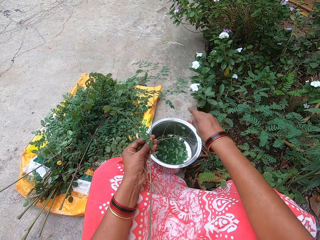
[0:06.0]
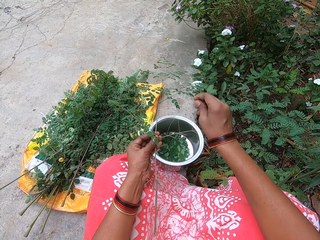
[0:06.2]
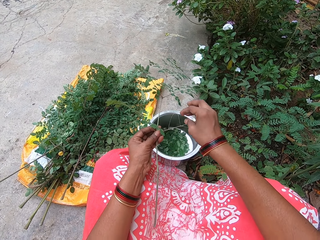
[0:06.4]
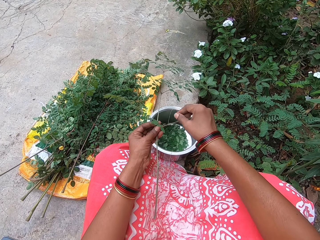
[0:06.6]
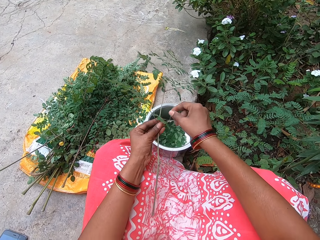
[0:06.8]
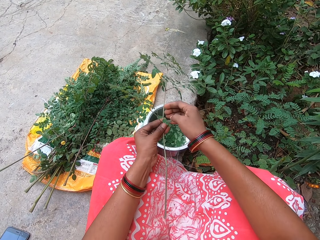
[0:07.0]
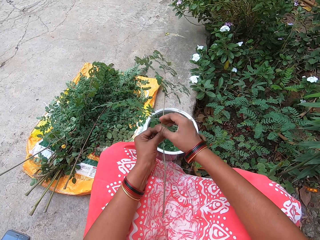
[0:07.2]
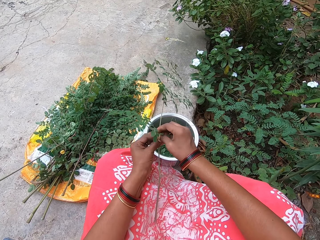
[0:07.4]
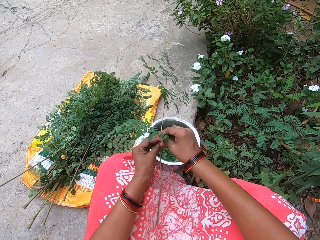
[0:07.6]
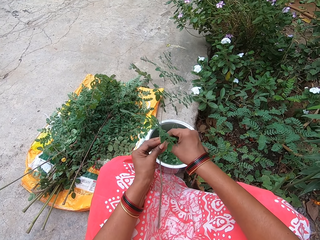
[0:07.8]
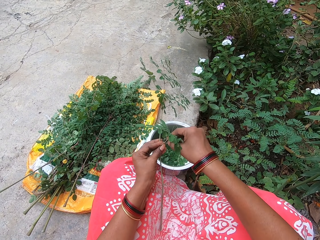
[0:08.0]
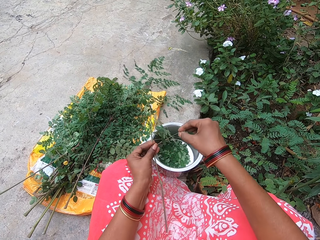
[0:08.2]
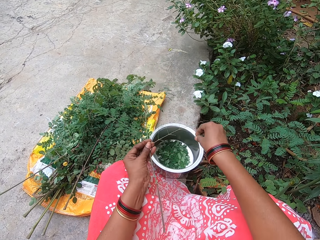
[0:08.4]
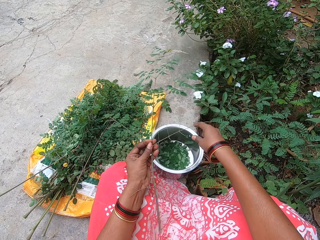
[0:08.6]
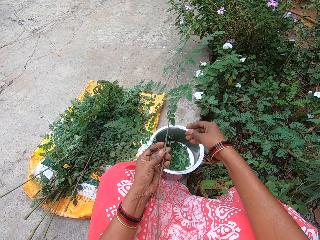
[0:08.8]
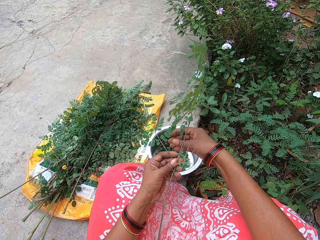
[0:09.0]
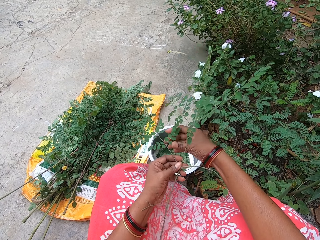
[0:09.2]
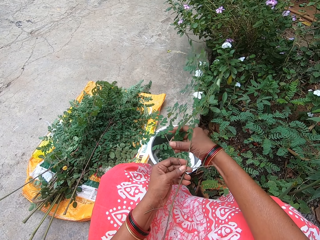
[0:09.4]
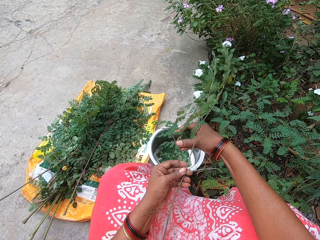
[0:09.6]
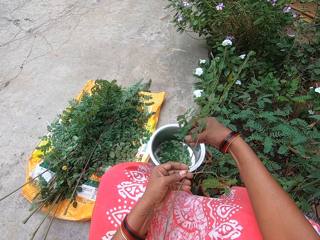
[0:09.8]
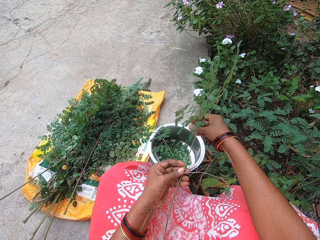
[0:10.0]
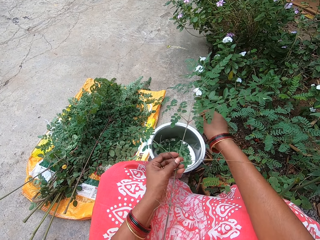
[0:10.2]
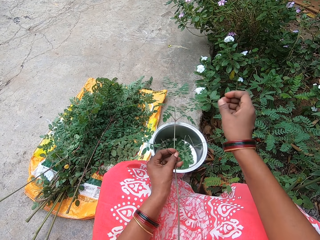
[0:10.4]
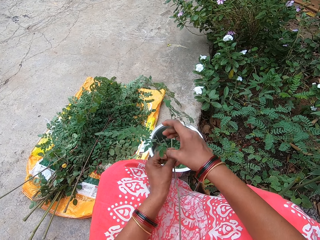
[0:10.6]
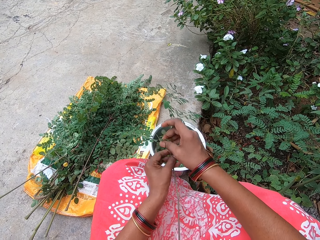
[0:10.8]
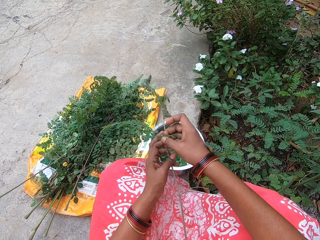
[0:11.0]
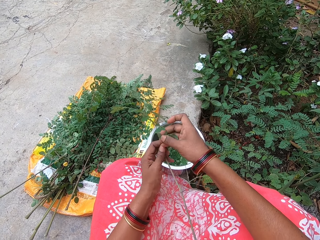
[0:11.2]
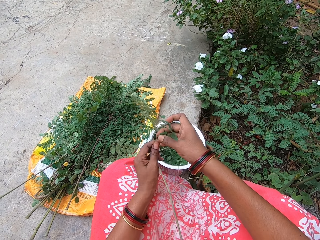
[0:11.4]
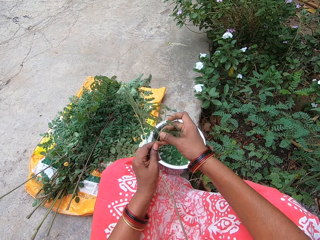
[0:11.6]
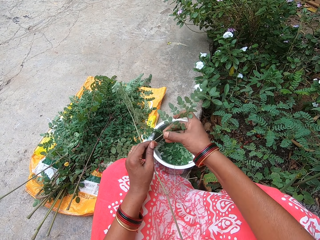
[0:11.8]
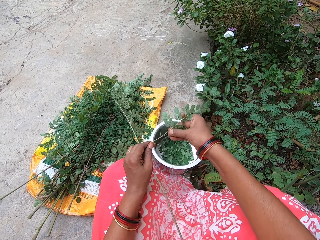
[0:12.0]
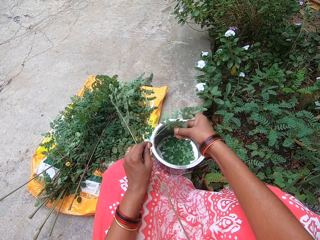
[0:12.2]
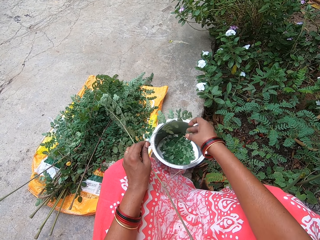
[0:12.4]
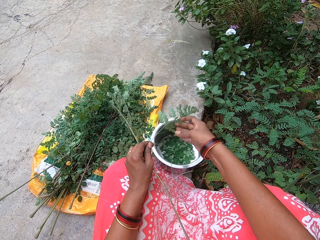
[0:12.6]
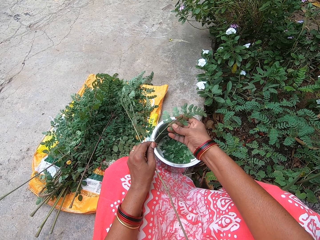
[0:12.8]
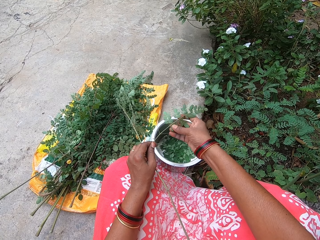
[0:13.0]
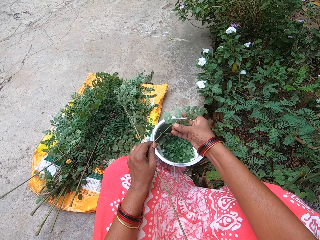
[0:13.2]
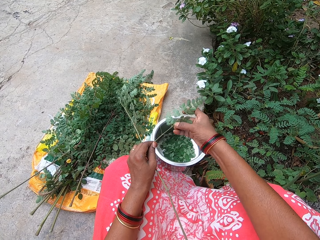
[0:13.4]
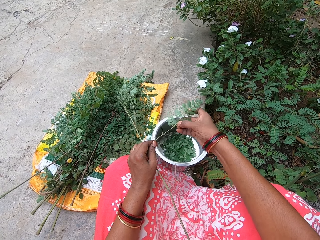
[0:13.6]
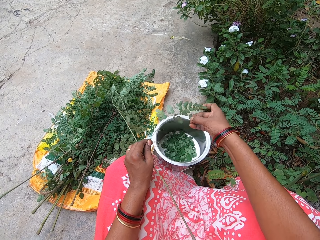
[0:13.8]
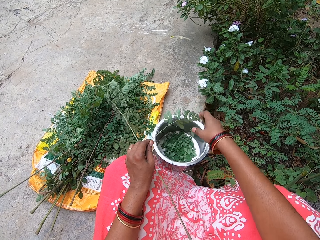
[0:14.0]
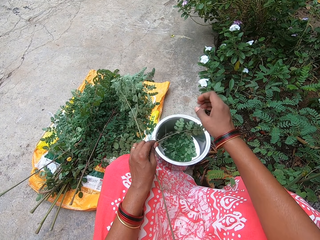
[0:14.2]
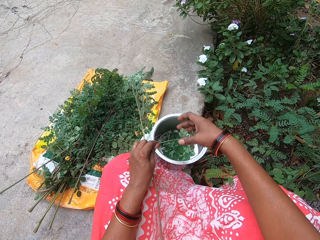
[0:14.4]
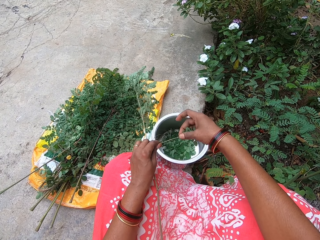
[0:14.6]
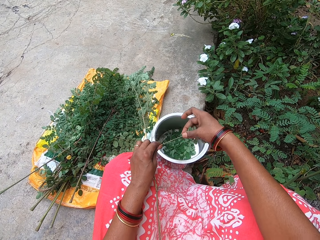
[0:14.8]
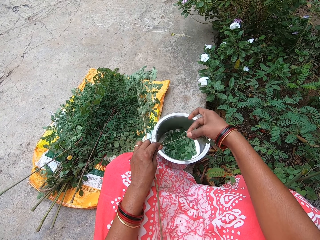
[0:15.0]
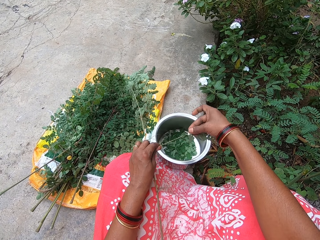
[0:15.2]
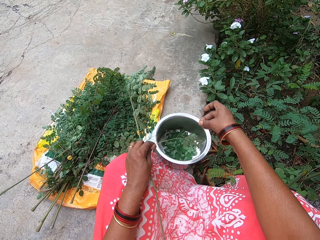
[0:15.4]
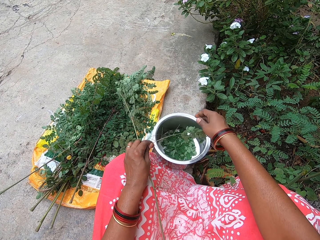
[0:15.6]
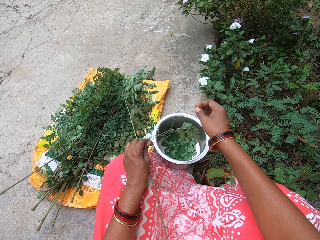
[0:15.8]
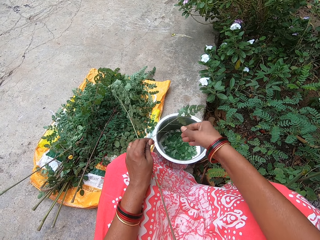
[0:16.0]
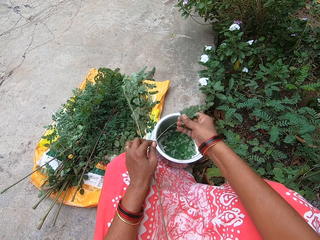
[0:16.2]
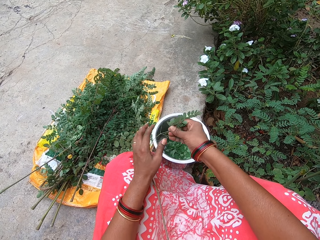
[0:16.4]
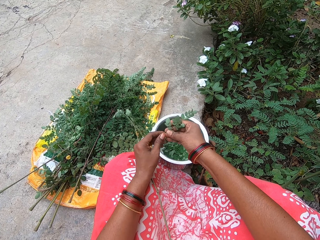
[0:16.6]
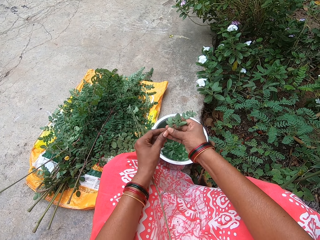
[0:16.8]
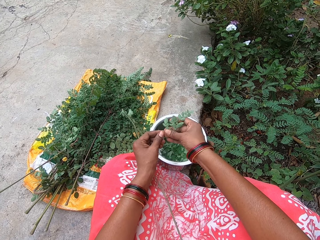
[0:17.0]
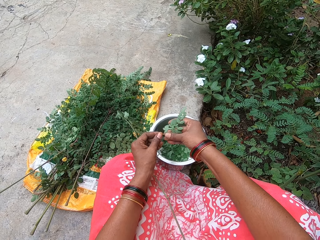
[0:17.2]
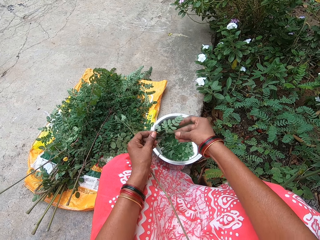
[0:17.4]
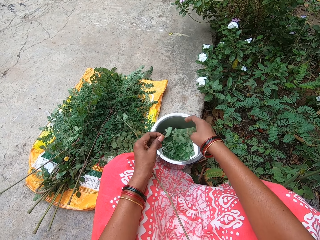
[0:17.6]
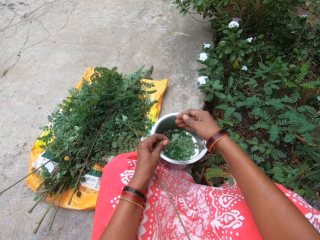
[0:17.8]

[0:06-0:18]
The camera wearer puts the leaves in her right hand in the bowl on the ground. She plucks the leaves from the plant stem in her left hand with her right hand. She puts the leaves in her right hand in the bowl on the ground. She plucks the leaves from the plant stem in her left hand with her right hand. She puts the leaves in her right hand in the bowl on the ground. She plucks the leaves from the plant stem in her left hand with her right hand. She puts the leaves in her right hand in the bowl on the ground. She plucks the leaves from the plant stem in her left hand with her right hand. She puts the leaves in her right hand in the bowl on the ground. She plucks the leaves from the plant stem in her left hand with her right hand. She puts the leaves in her right hand in the bowl on the ground. She drops the plant stem on her lap with her left hand. She plucks the leaves from the plant stem in her left hand with her right hand.

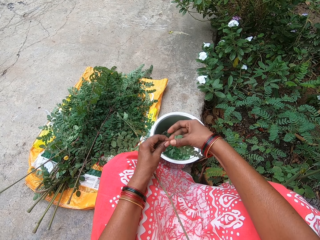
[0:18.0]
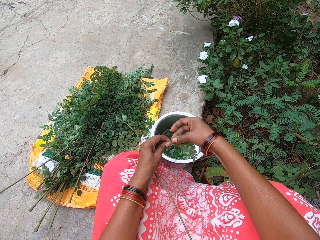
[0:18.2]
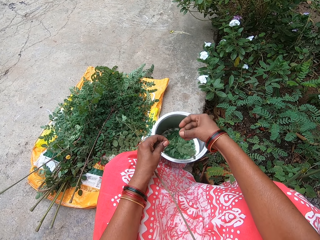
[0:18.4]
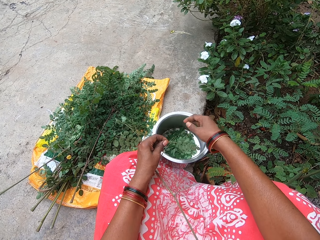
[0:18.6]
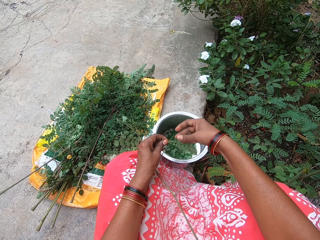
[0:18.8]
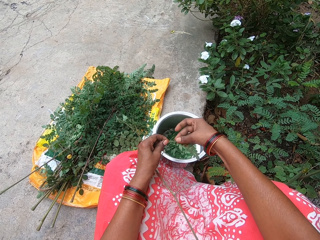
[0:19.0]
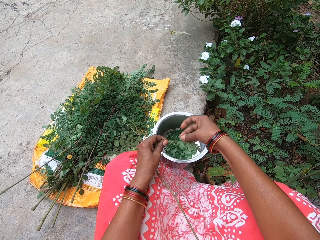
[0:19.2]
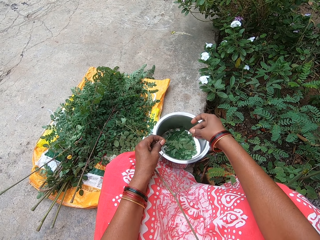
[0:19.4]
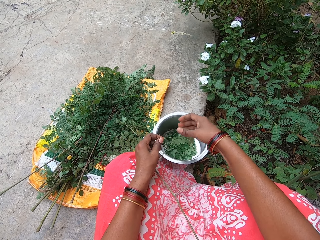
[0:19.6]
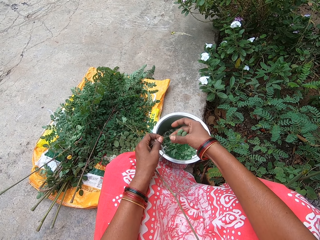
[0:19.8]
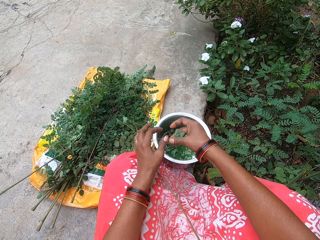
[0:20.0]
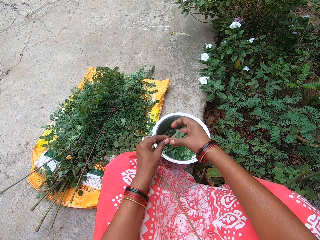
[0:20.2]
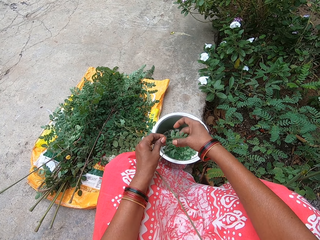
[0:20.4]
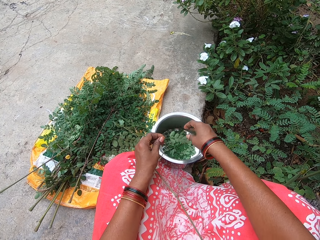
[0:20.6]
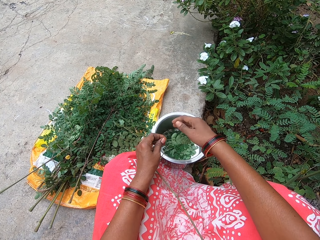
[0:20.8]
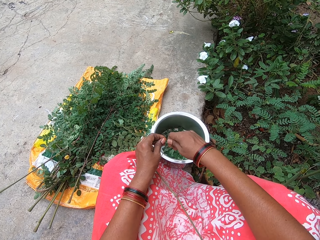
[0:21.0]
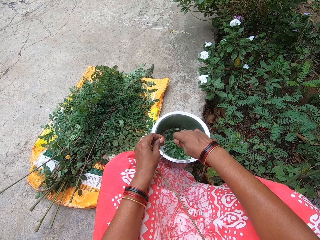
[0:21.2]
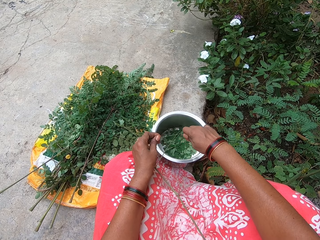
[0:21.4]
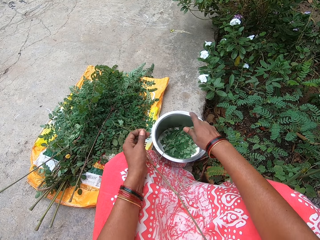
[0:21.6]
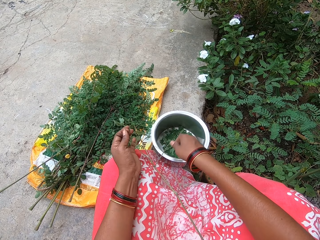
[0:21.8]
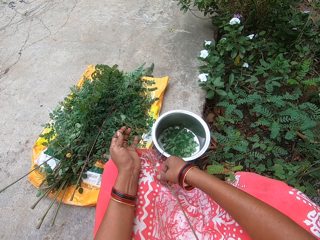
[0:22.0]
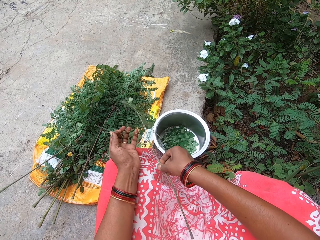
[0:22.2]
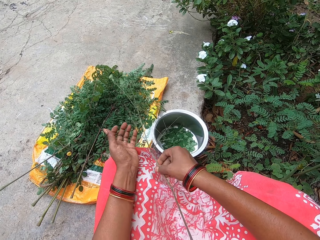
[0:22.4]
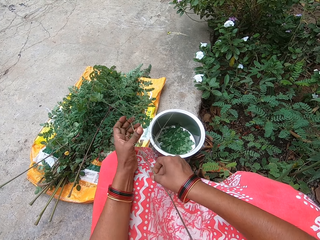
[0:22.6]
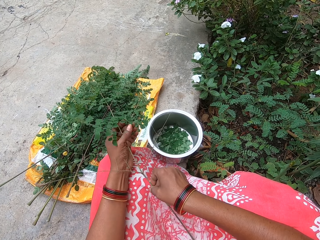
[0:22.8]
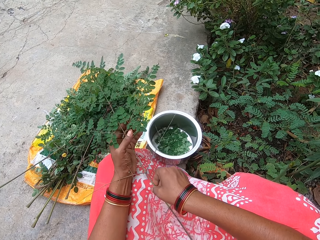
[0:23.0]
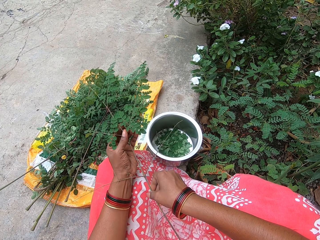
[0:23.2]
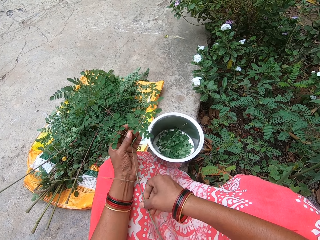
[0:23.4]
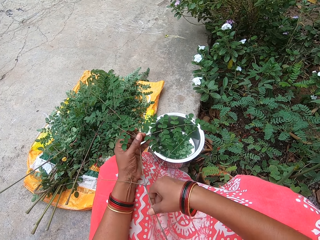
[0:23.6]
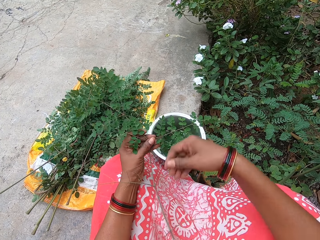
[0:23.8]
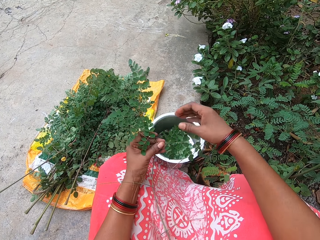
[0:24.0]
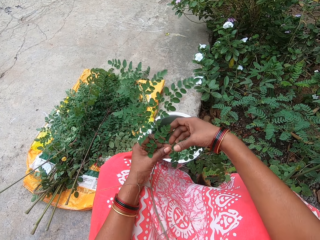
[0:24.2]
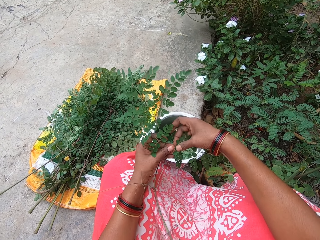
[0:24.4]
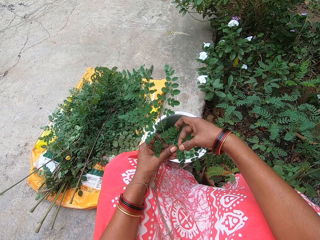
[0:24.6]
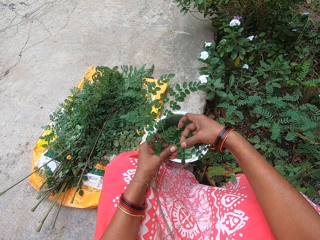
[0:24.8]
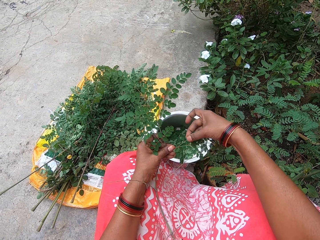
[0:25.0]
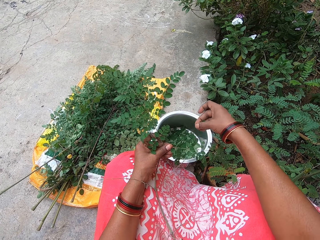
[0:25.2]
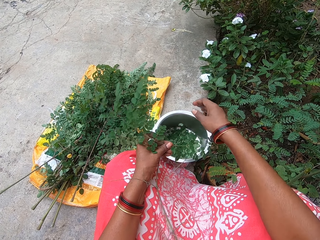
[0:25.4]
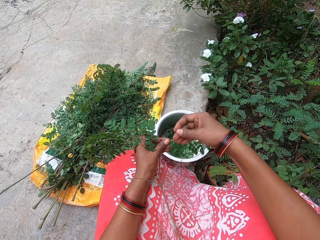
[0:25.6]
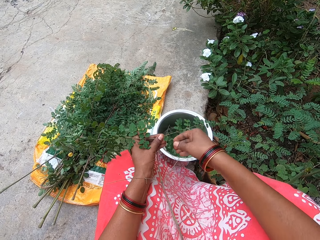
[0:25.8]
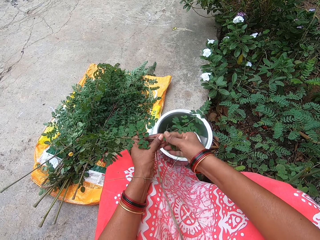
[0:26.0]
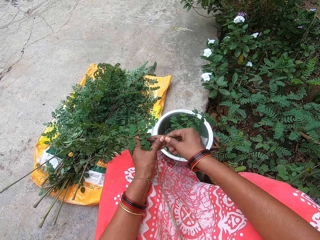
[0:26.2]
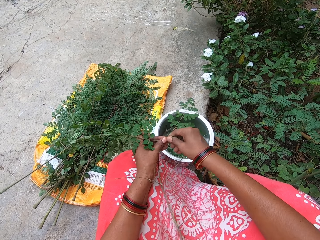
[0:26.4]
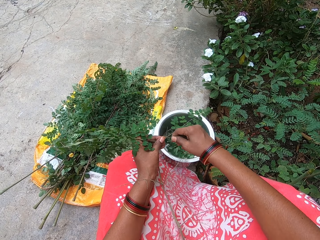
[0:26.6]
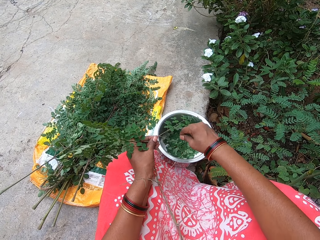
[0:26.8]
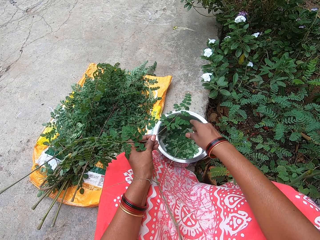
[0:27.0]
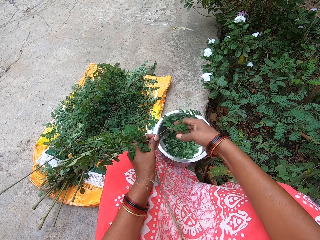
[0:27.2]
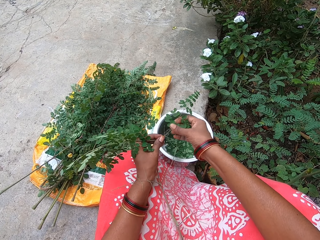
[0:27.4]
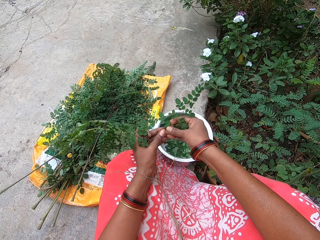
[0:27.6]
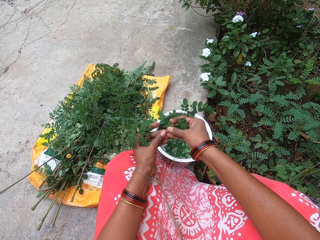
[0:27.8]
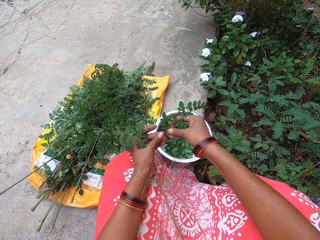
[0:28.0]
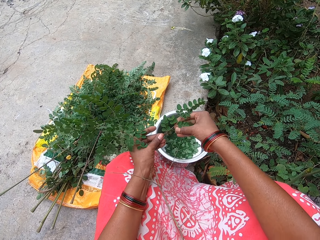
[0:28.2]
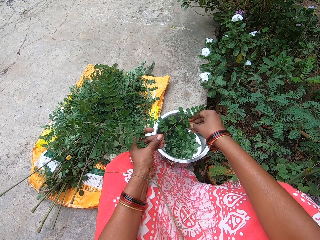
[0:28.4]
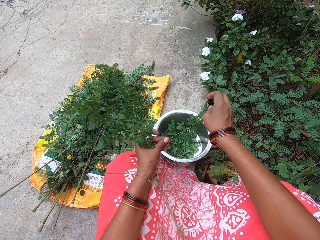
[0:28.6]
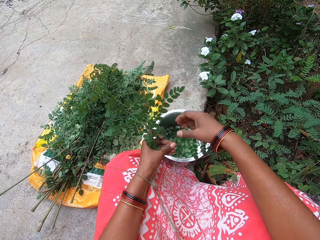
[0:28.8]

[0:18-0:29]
The camera wearer puts the leaves in her right hand in the bowl on the ground. She plucks the leaves from the plant stem in her left hand with her right hand. She puts the leaves in her right hand in the bowl on the ground. She plucks the leaves from the plant stem in her left hand with her right hand. She puts the leaves in her right hand in the bowl on the ground. She plucks the leaves from the plant stem in her left hand with her right hand. She puts the leaves in her right hand in the bowl on the ground. She picks the plant stem from her lap with her right hand. She holds the plant stem with both hands. She plucks the leaves from the plant stem in her left hand with her right hand. She puts the leaves in her right hand in the bowl on the ground. She plucks the leaves from the plant stem in her left hand with her right hand. She puts the leaves in her right hand in the bowl on the ground. She plucks the leaves from the plant stem in her left hand with her right hand. She puts the leaves in her right hand in the bowl on the ground.
